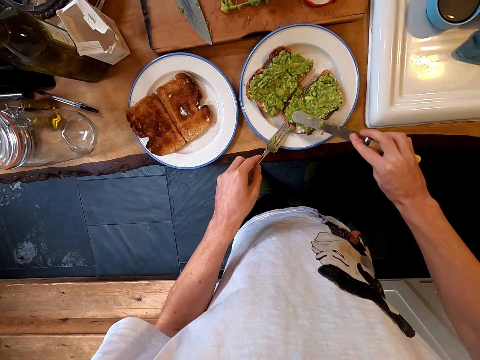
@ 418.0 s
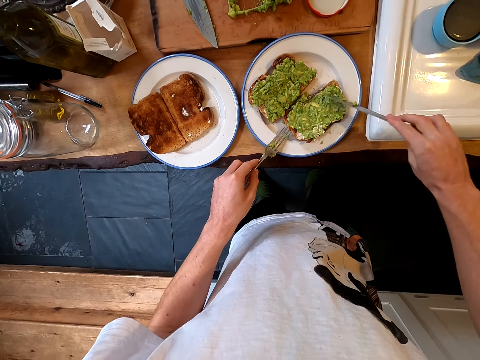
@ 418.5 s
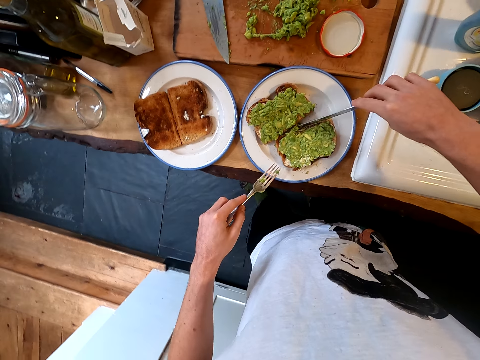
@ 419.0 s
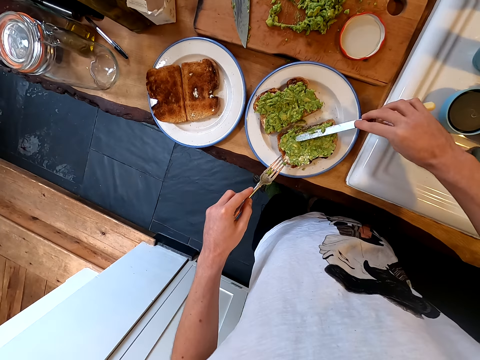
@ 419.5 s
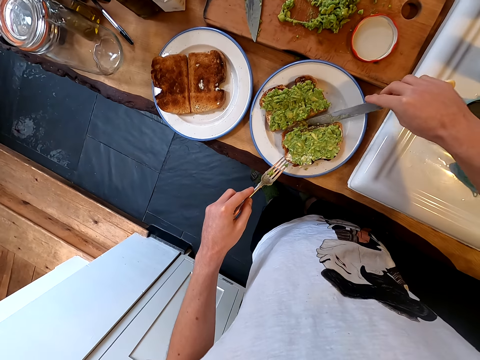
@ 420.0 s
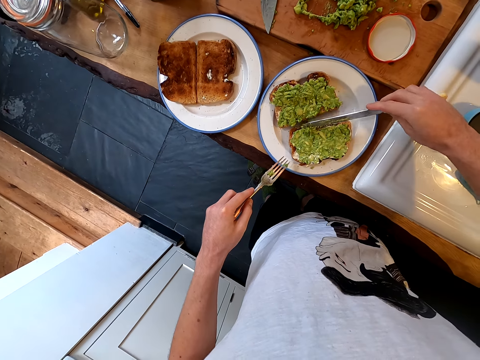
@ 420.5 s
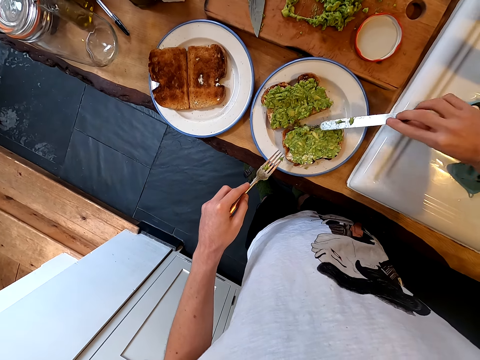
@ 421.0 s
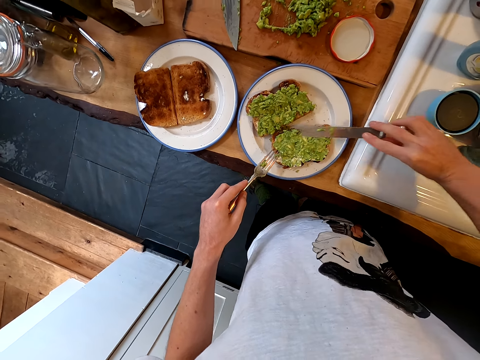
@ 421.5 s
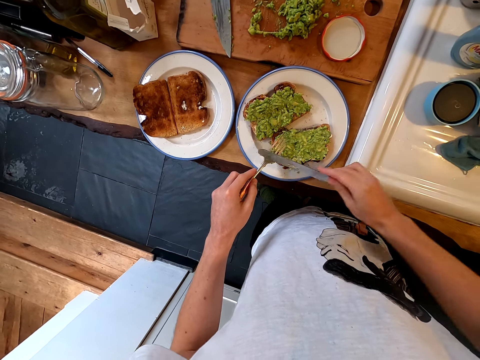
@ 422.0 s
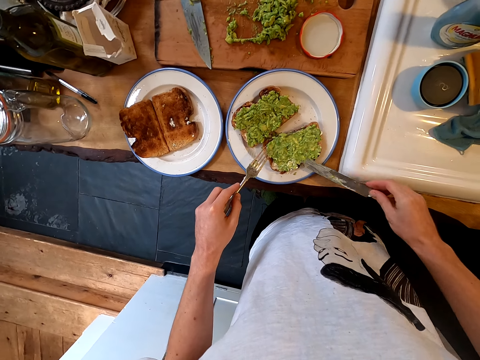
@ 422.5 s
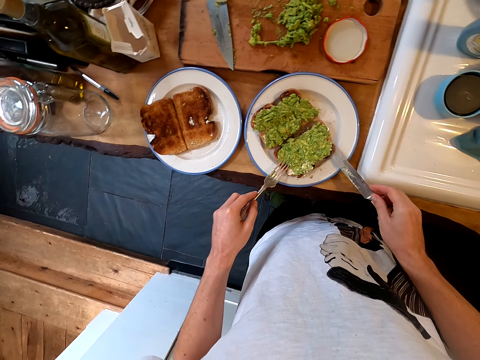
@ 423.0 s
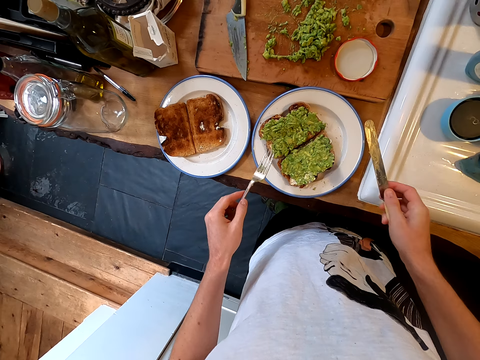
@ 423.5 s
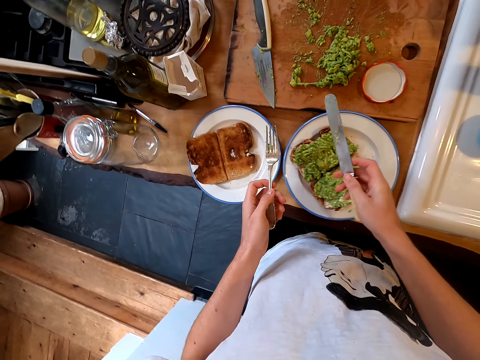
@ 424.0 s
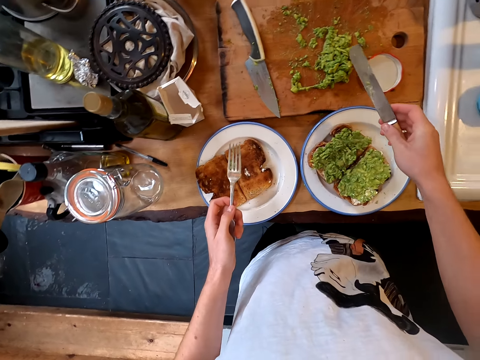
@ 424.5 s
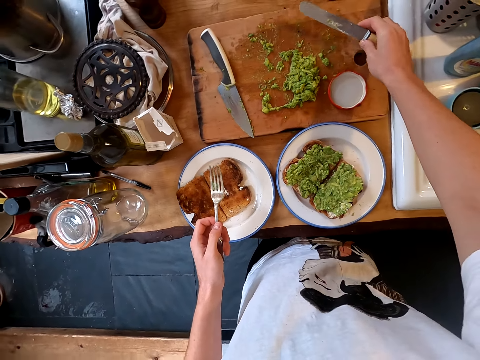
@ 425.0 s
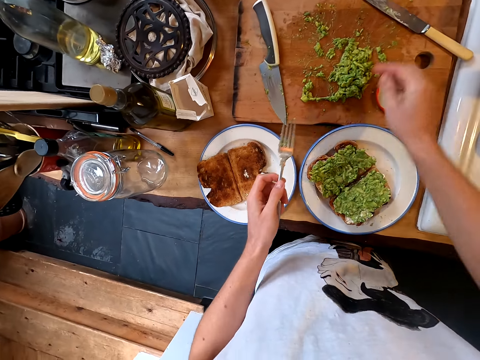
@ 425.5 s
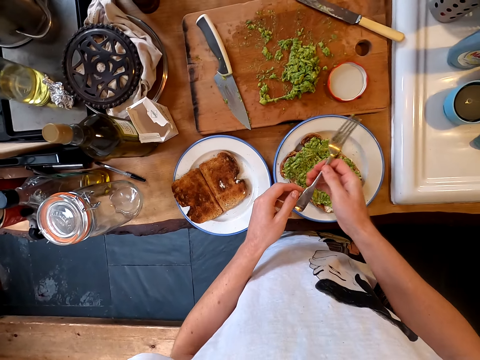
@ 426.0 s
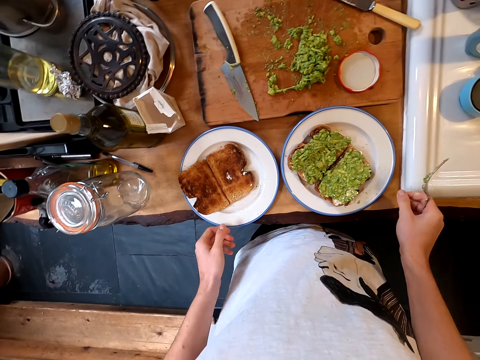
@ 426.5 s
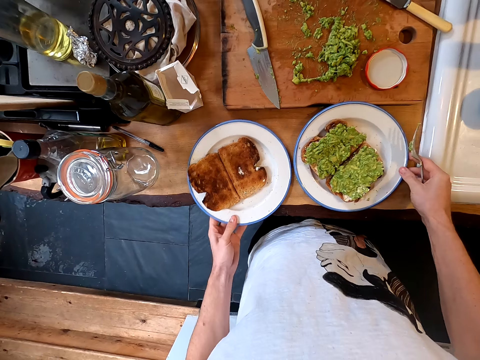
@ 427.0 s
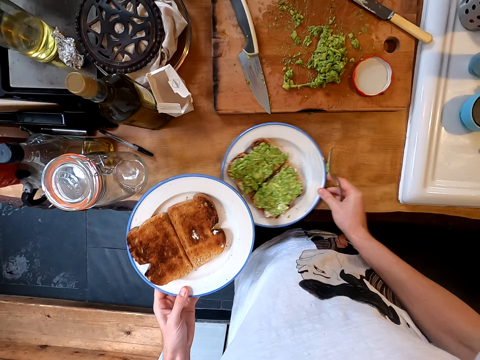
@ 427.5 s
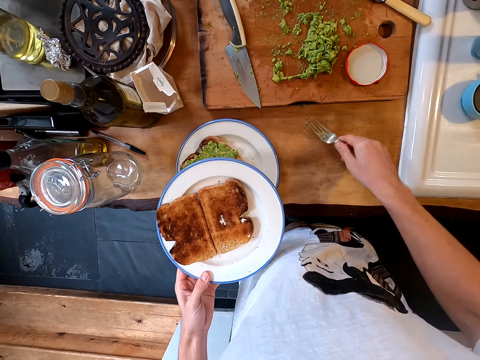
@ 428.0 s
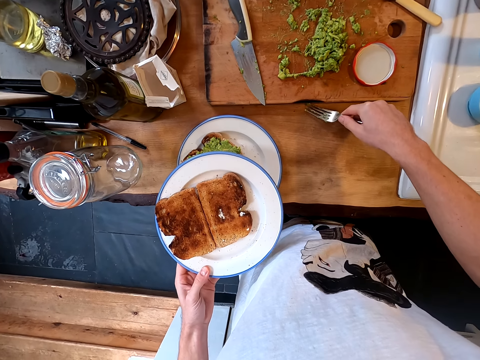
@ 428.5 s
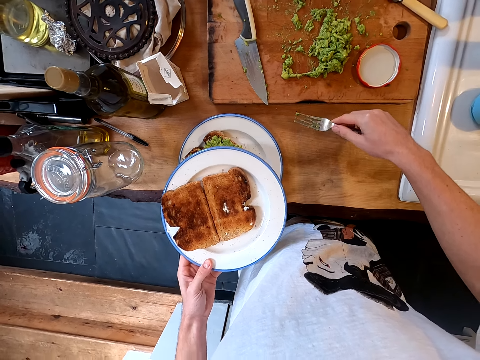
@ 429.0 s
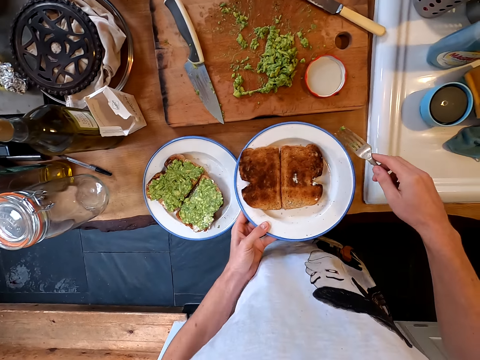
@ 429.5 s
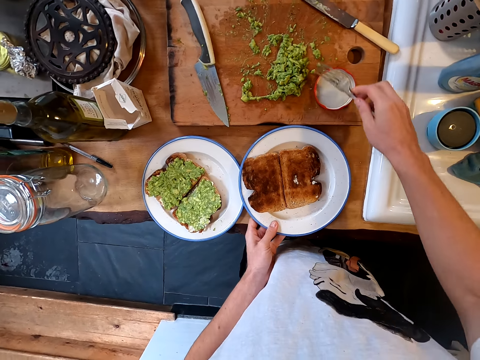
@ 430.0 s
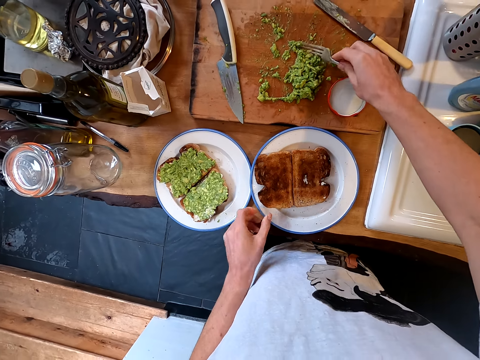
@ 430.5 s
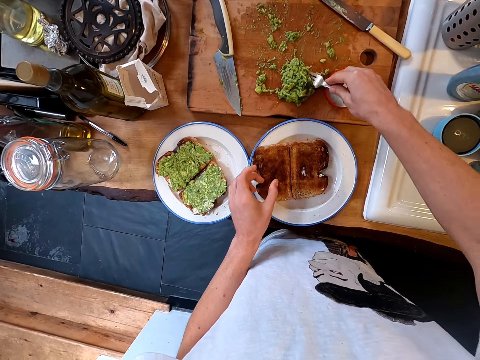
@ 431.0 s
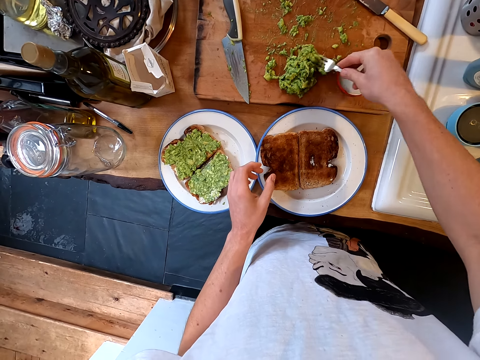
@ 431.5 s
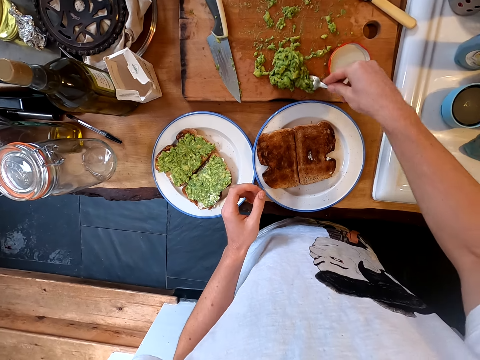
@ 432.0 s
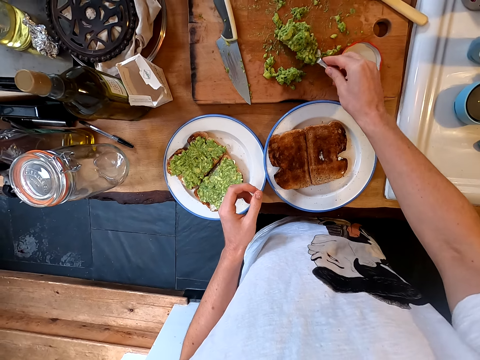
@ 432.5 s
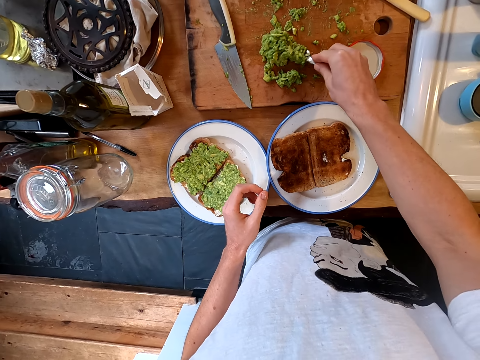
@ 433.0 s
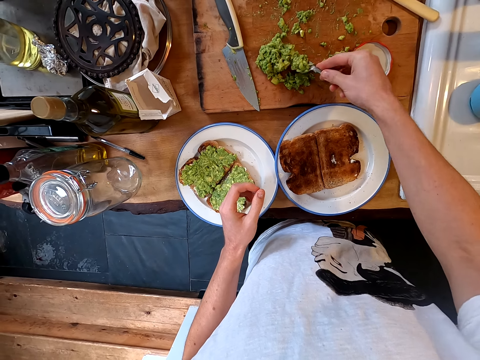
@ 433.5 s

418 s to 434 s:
The camera wearer puts the knife on the cutting board. They switch the fork to the other hand. They pick up a plate, drag the plate on the counter and put the plate on the counter. They pick guacamole with the fork.

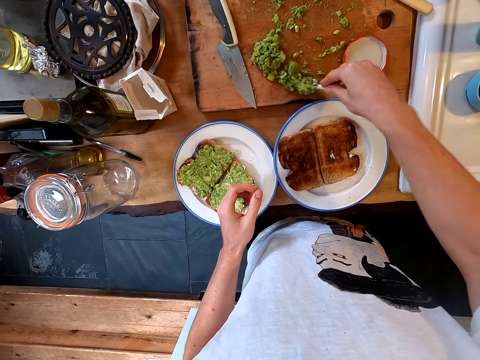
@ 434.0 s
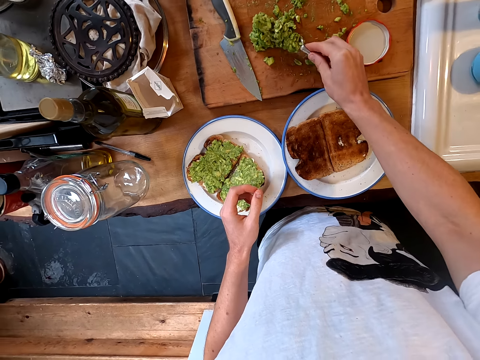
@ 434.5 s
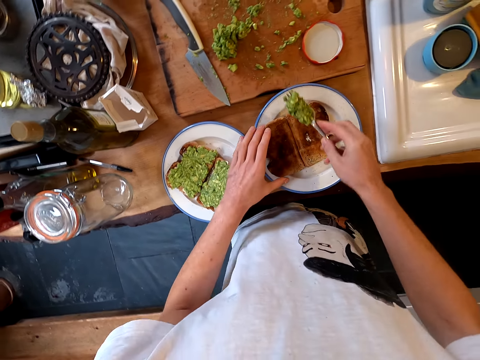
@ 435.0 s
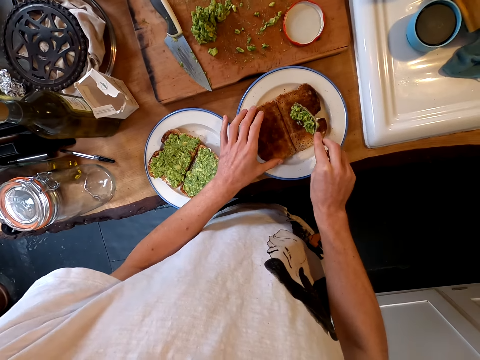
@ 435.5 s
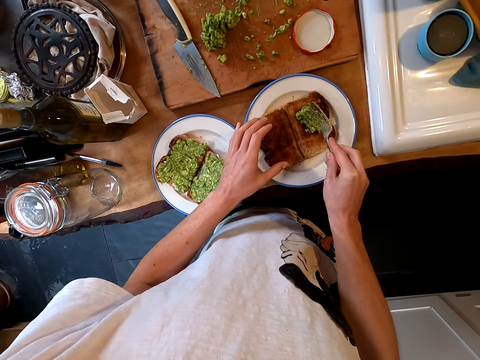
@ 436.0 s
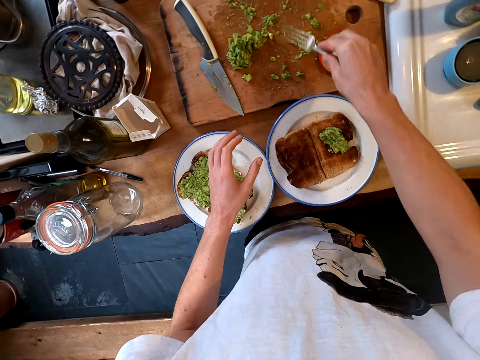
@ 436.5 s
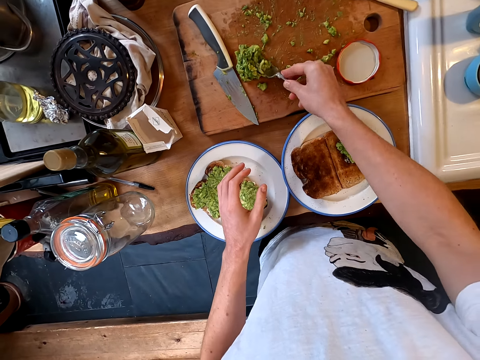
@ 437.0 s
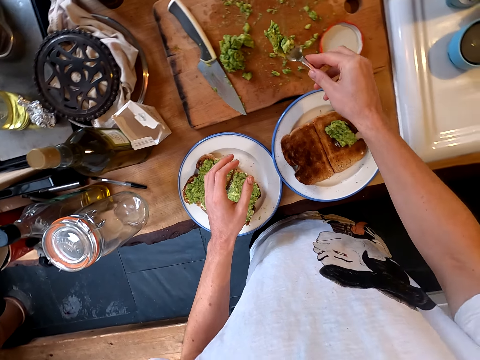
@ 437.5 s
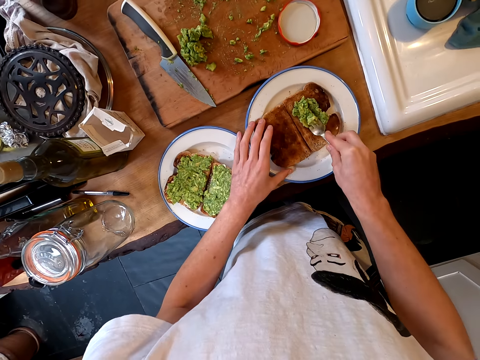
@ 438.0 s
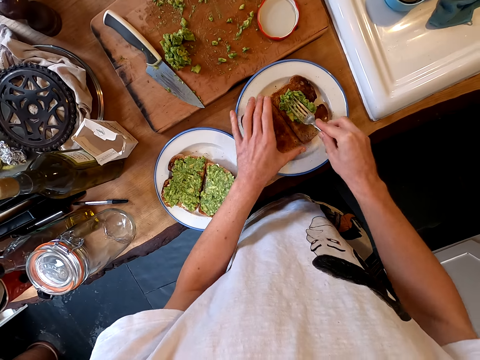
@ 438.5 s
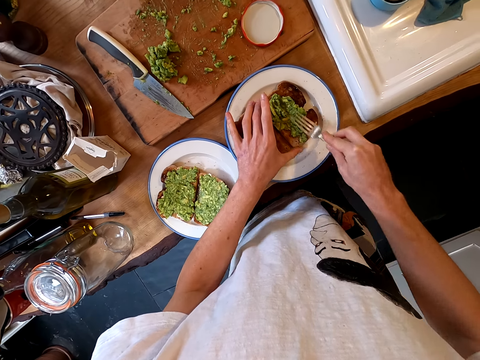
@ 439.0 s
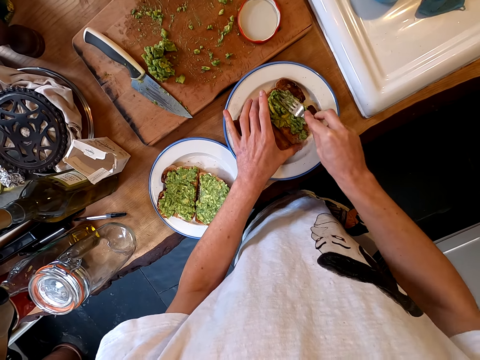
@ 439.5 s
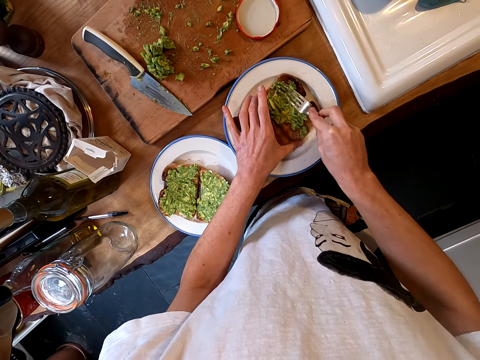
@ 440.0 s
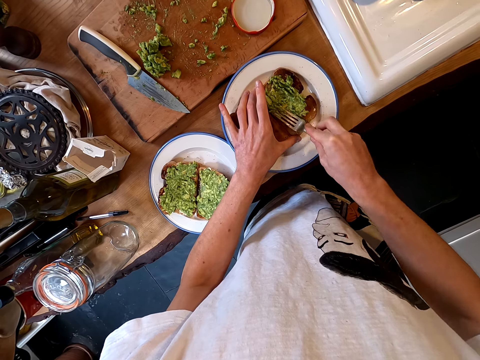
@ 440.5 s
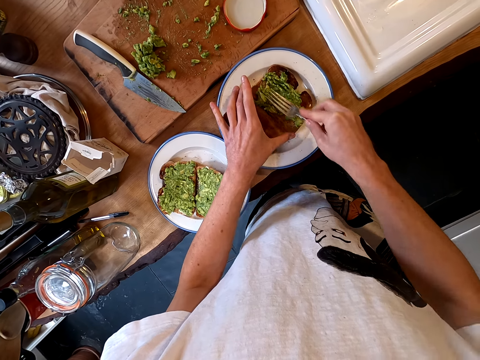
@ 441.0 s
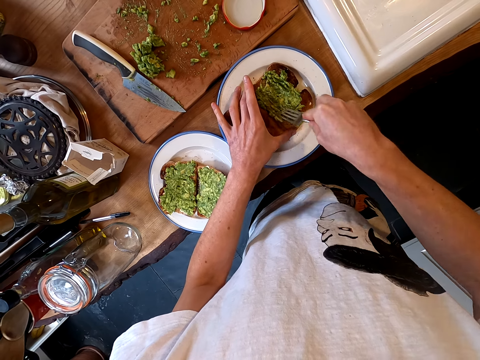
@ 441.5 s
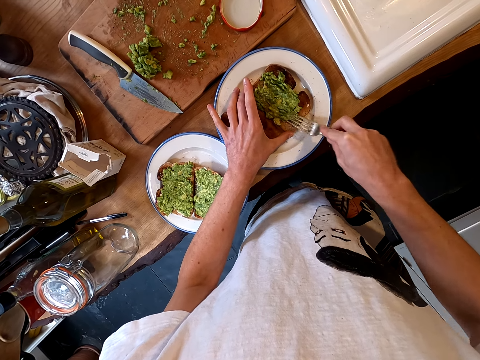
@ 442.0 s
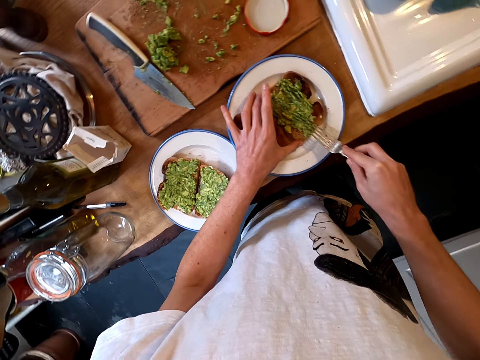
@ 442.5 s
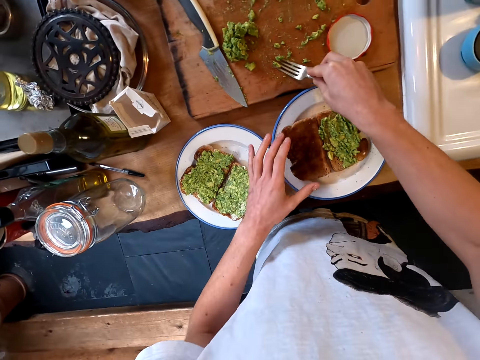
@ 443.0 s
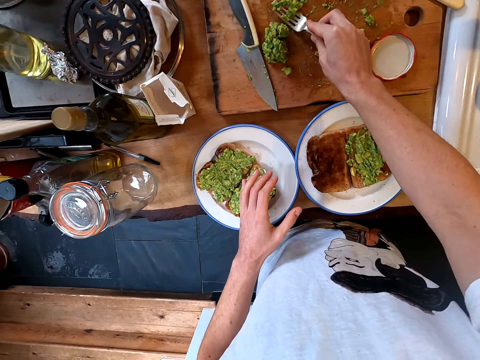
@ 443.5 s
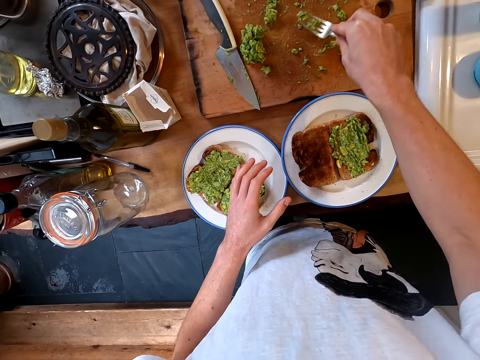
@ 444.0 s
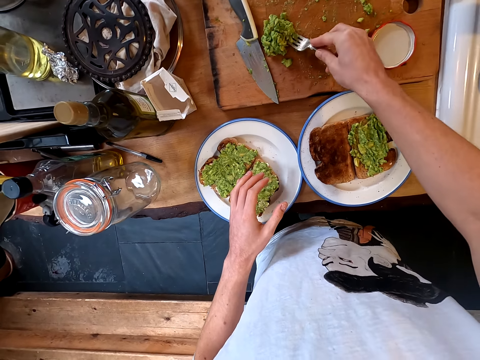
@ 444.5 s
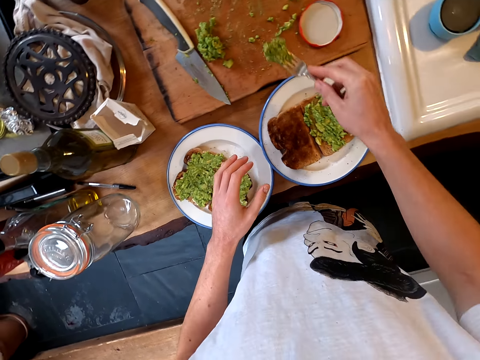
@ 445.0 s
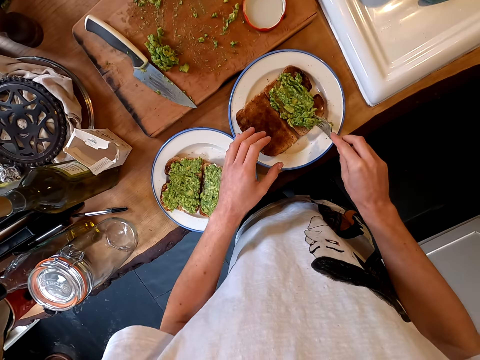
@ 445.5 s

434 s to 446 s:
The camera wearer picks avocado with a fork. They put guacamole on a slice of bread. They pick the guacamole with the fork, put the guacamole on the slice of bread with the fork and spread the guacamole on the bread with the fork. They pick the guacamole with the fork. They put the guacamole on the slice of bread.
